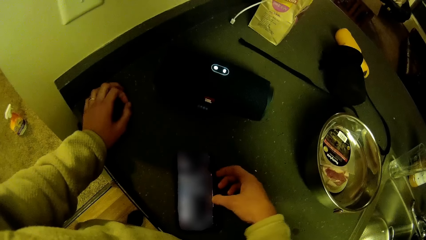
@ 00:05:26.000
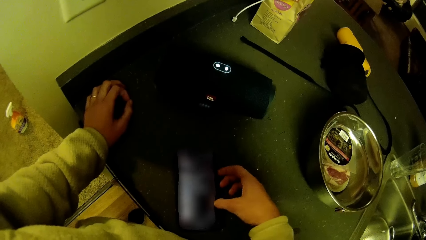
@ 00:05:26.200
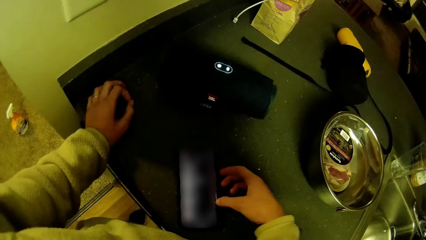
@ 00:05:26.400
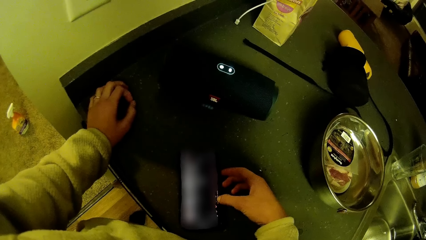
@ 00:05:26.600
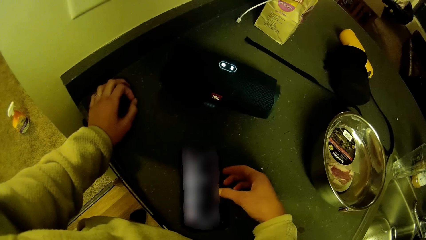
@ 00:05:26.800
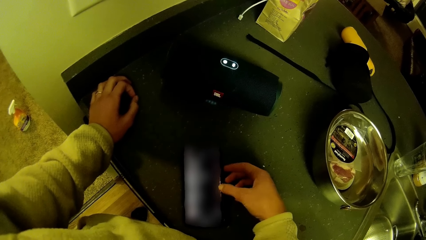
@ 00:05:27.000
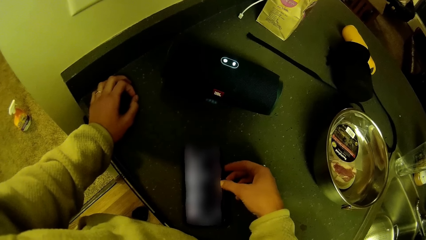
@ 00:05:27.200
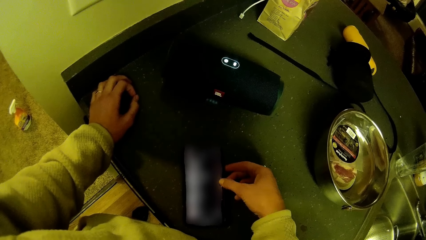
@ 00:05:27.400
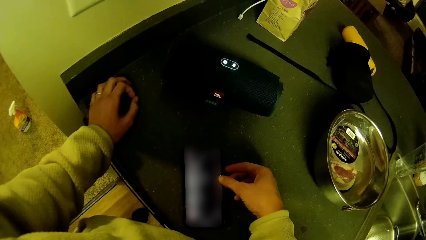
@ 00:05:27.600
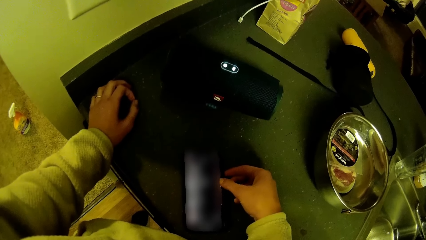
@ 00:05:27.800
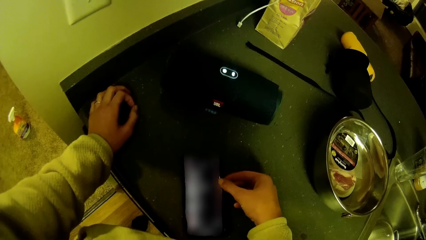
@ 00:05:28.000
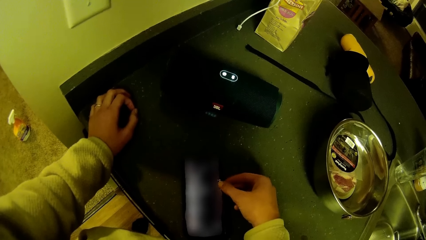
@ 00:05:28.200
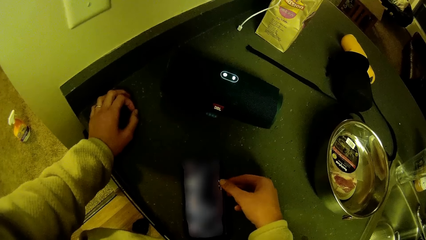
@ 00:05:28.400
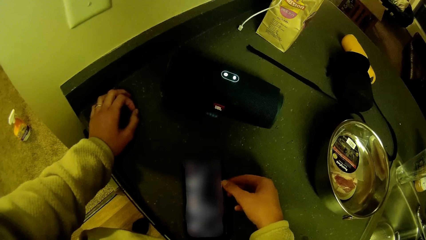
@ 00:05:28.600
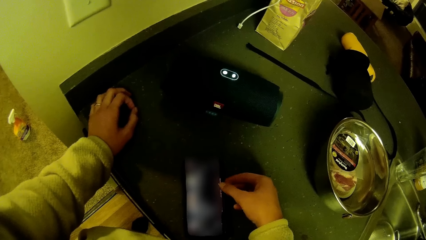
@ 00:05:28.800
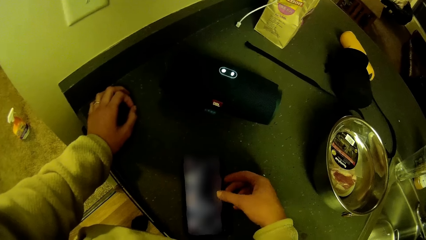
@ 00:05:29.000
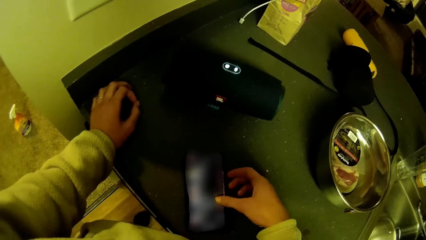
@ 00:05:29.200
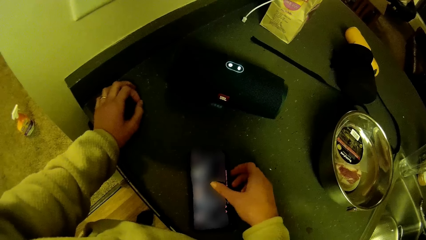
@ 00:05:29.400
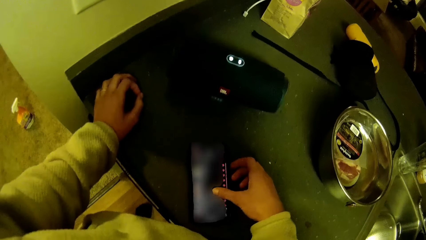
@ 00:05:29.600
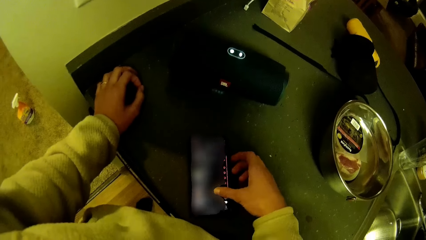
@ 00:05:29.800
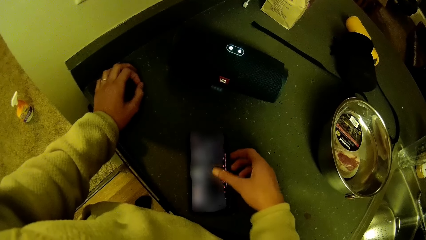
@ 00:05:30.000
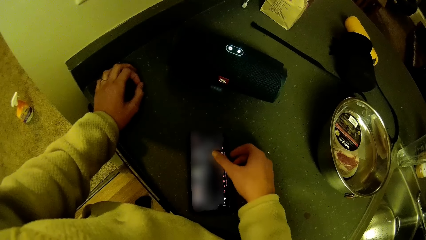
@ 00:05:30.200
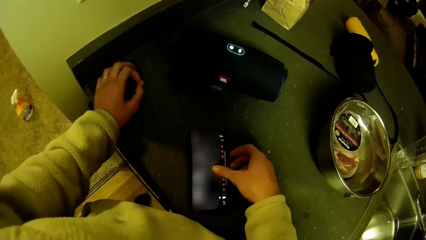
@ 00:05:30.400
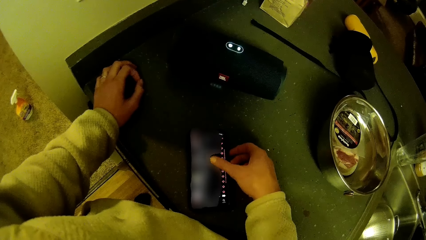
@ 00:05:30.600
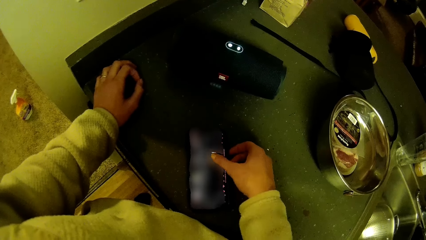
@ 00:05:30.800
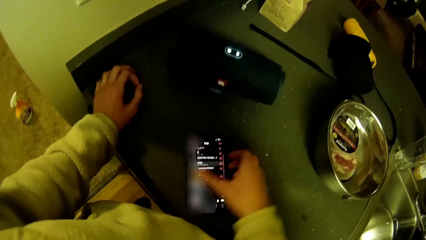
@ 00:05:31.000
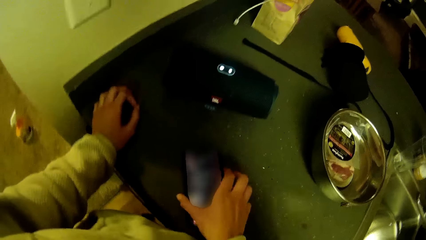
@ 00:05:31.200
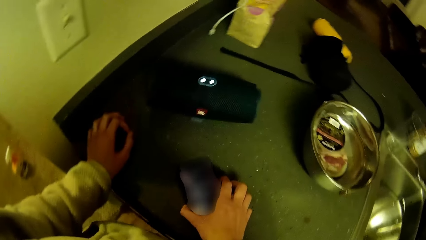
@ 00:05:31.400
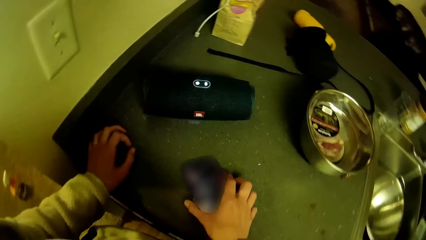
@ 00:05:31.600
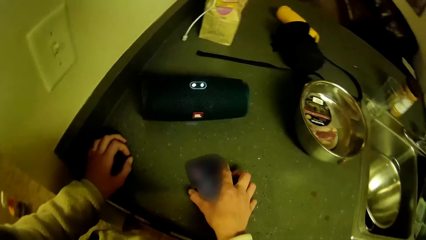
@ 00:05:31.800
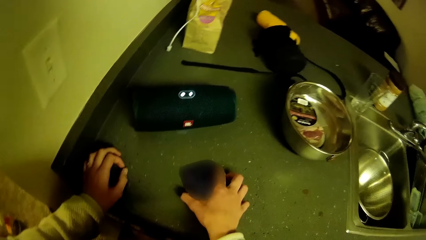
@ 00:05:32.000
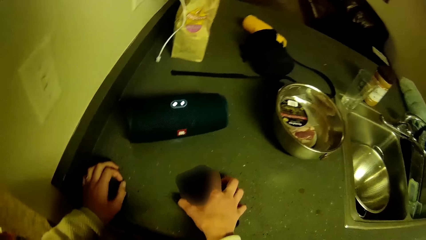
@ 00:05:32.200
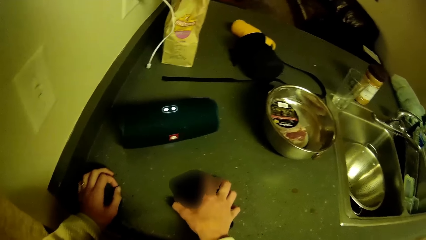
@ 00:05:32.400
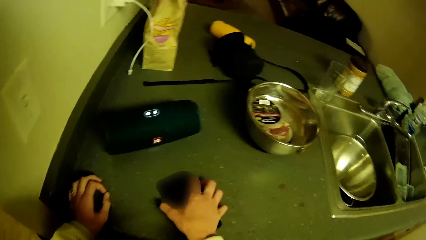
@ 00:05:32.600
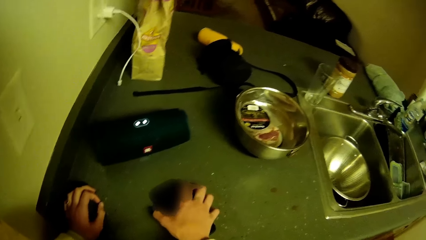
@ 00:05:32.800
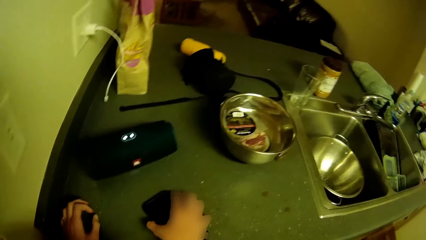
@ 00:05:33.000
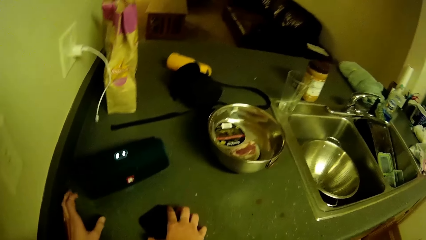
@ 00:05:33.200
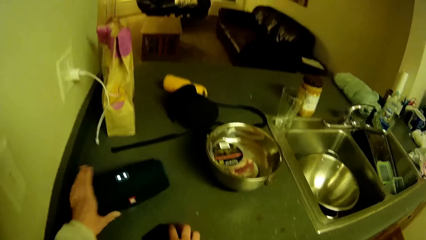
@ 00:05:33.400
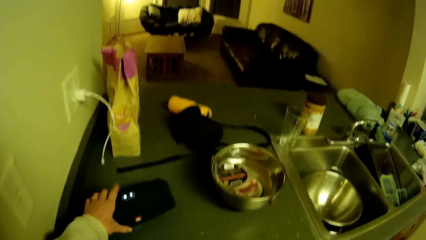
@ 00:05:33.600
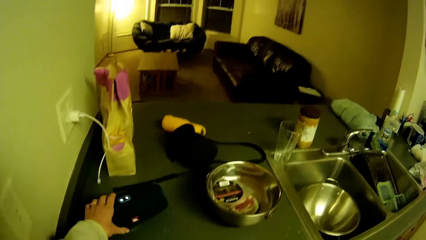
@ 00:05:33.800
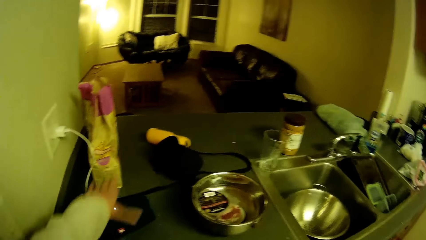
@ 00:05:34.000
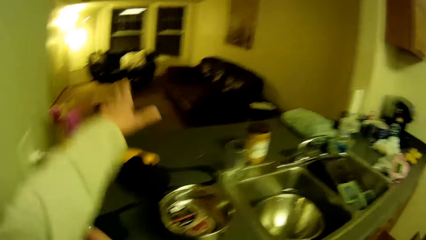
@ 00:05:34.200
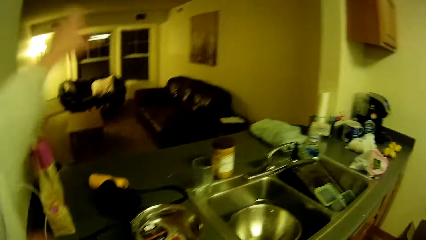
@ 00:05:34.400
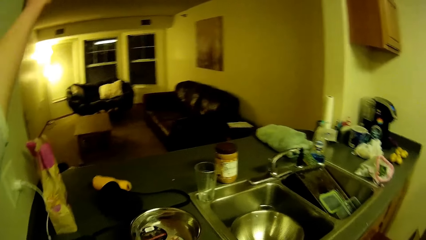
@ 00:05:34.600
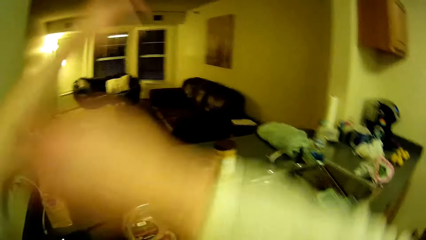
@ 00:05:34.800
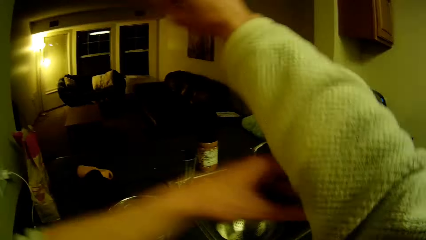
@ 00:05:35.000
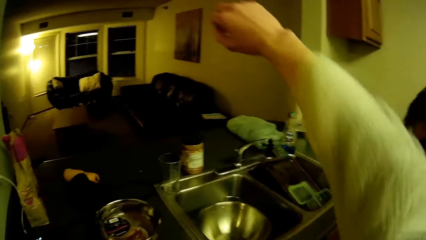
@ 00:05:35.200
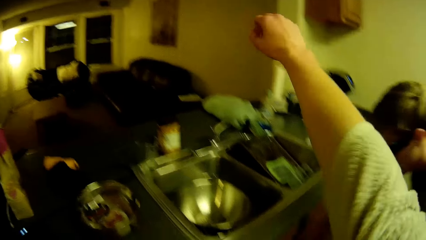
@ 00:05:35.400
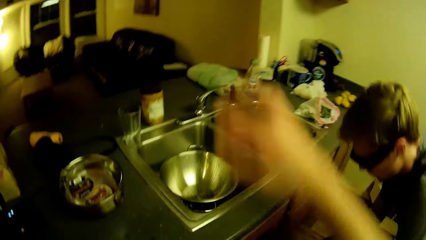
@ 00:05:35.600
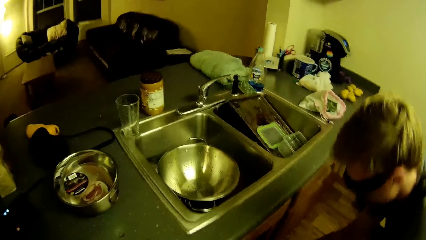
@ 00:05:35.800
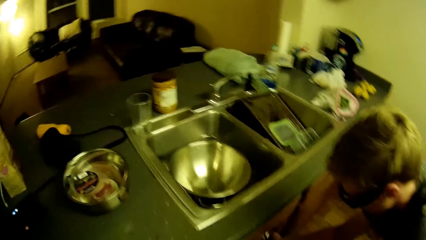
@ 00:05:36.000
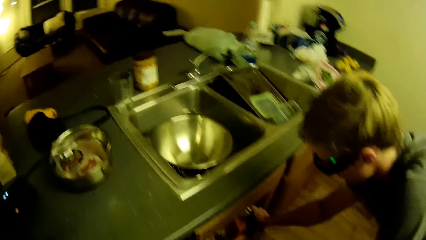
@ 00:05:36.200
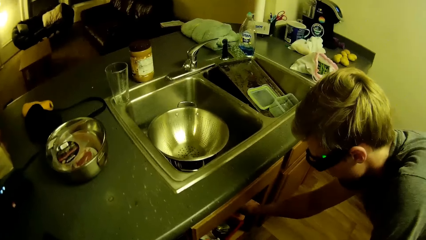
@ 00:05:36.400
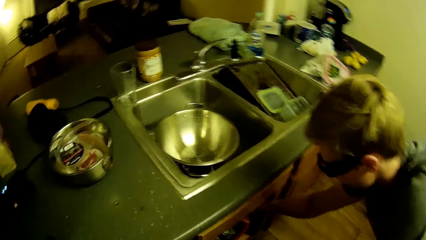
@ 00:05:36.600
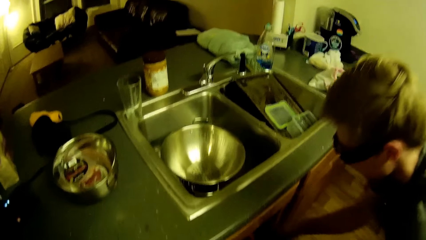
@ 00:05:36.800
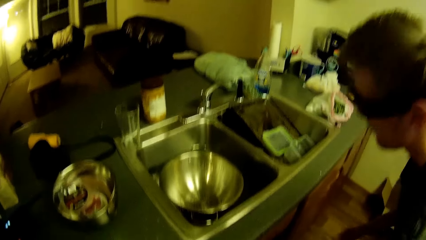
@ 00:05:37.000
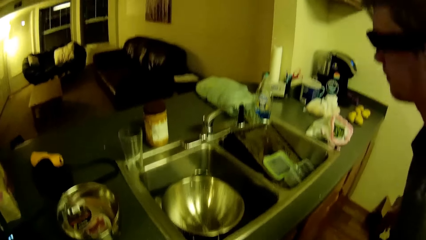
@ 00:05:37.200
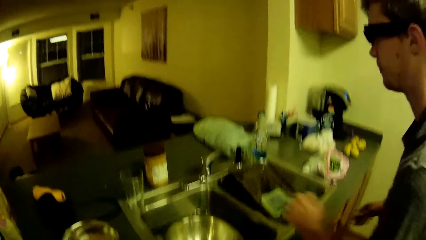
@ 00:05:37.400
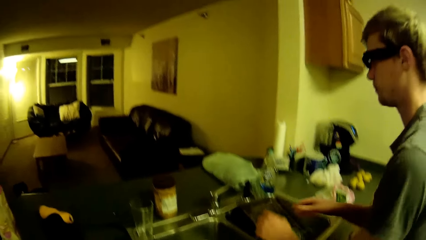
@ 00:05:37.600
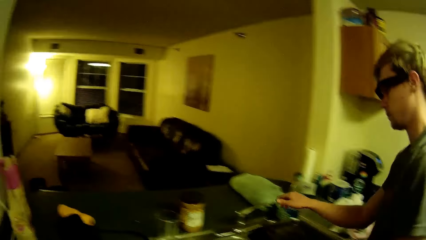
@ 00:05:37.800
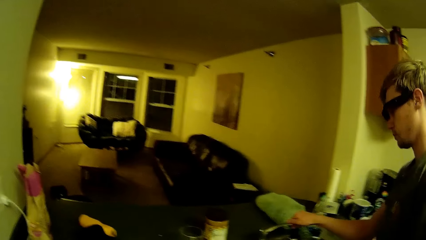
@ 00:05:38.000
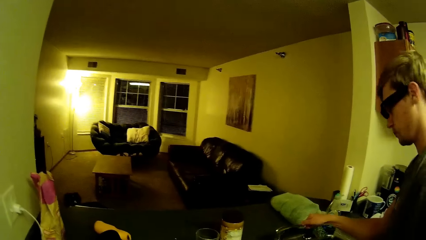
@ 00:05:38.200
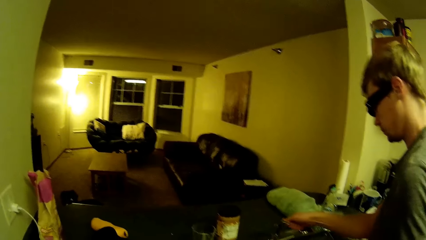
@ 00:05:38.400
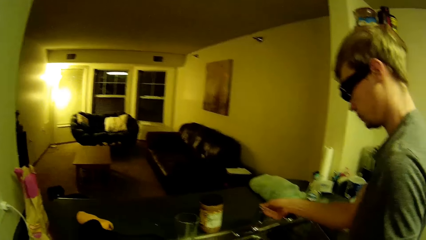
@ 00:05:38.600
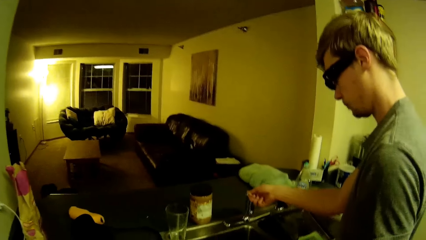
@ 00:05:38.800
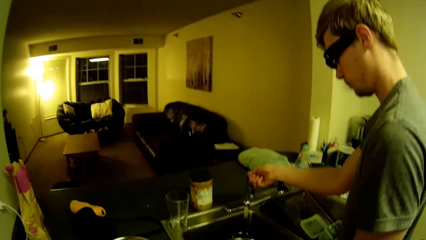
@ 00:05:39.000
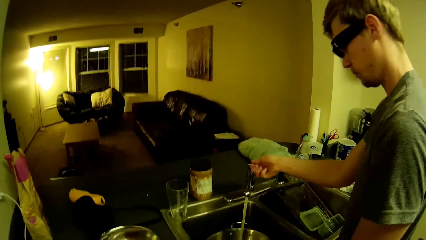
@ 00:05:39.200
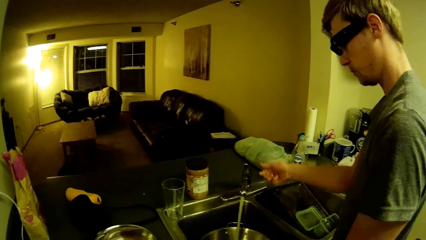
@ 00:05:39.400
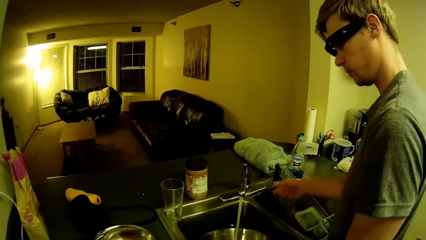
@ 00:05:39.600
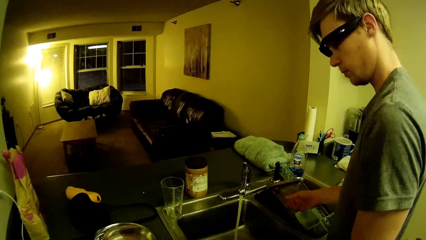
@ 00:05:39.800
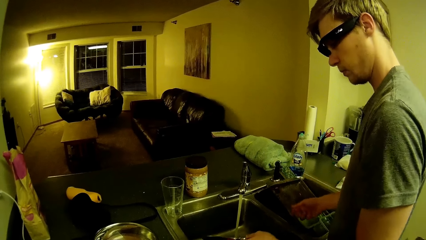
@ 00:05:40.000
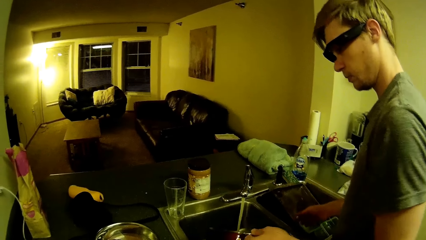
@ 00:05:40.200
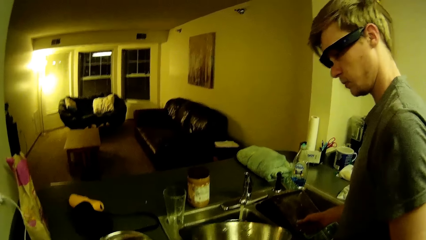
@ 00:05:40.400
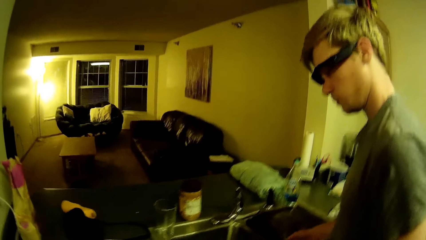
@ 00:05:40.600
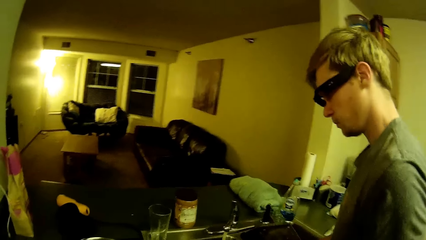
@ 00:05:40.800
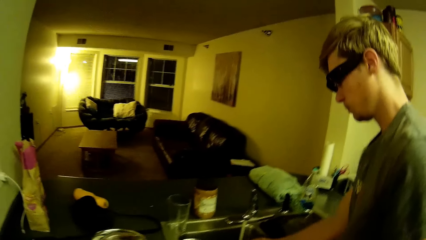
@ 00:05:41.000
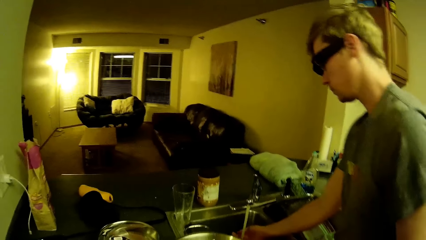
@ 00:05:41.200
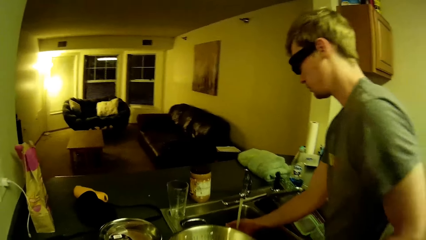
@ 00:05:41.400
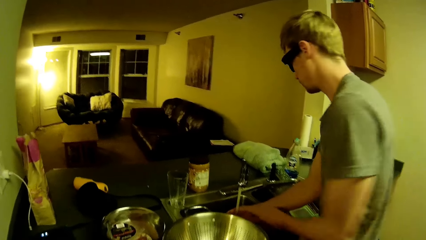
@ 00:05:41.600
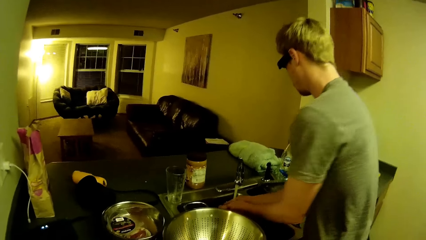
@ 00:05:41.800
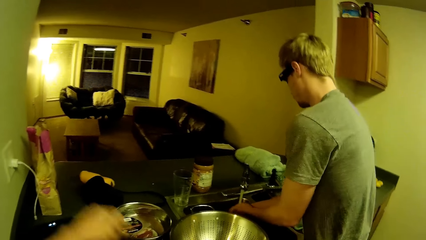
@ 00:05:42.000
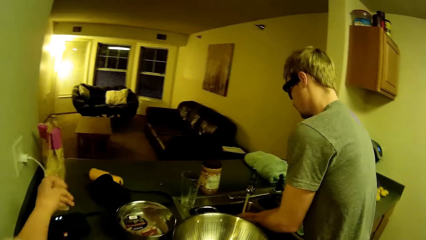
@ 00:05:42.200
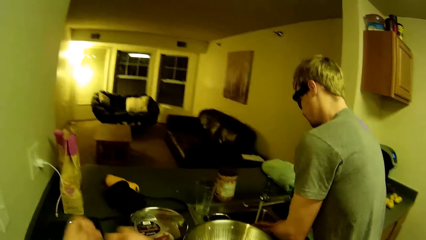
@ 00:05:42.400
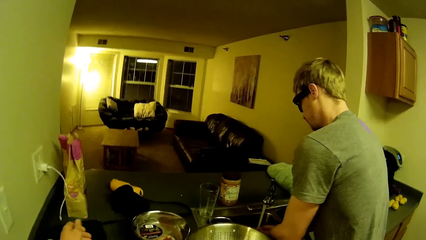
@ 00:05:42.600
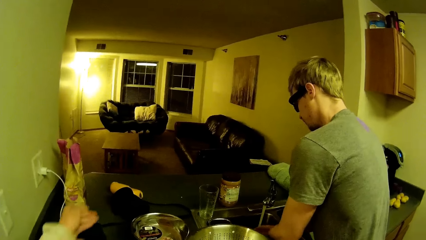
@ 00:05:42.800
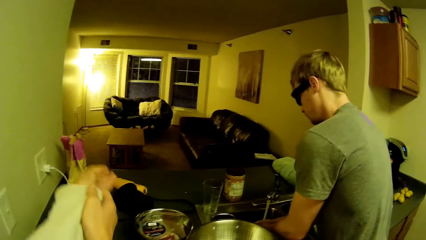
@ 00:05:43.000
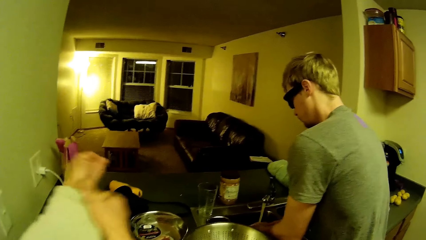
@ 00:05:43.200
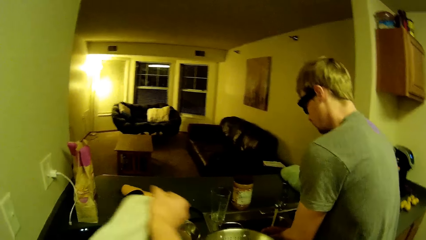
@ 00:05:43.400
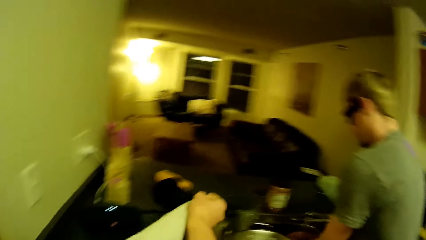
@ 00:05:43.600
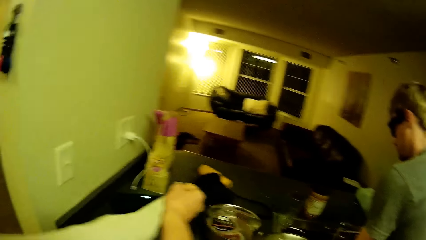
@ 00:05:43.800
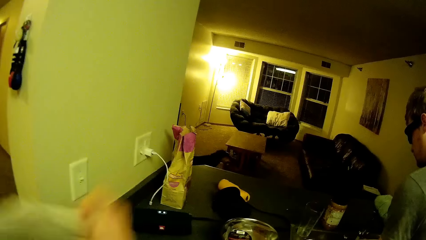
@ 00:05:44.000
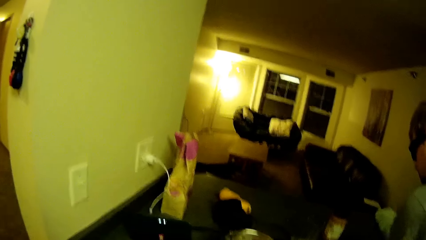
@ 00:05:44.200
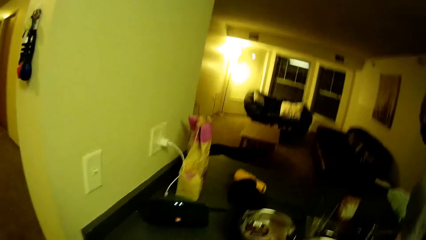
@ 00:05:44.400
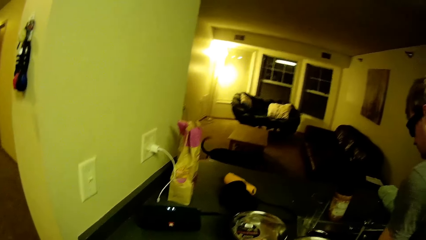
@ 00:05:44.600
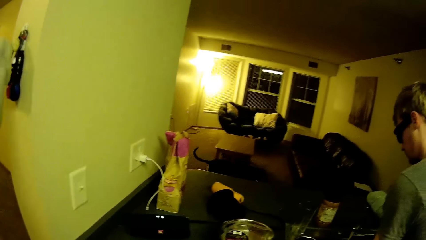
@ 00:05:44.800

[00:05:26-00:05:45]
The camera wearer holds the phone. He moves the stereo on the kitchen slab with his left hand. He lifts the hands and pulls the sweater. He looks at the sink. A man opens a tap on the kitchen slab with his right hand. The man puts the water in the cooking pot. The man washes his hands. The man puts the colander on the counter top. The camera wearer pulls the sweater.
